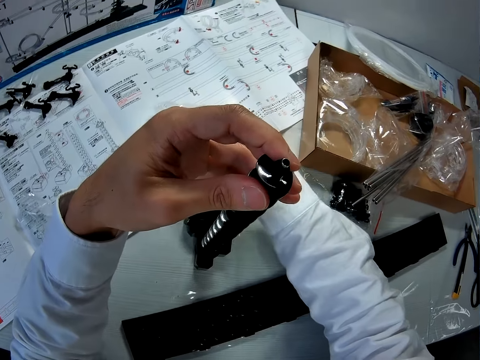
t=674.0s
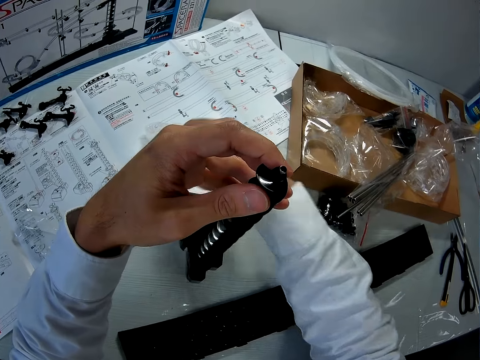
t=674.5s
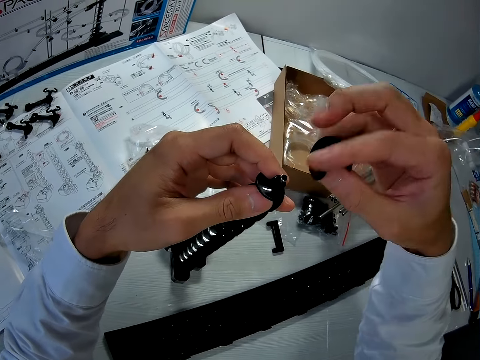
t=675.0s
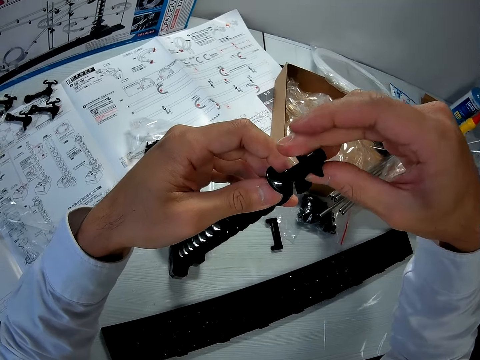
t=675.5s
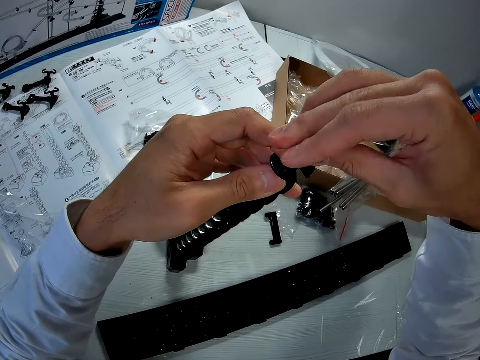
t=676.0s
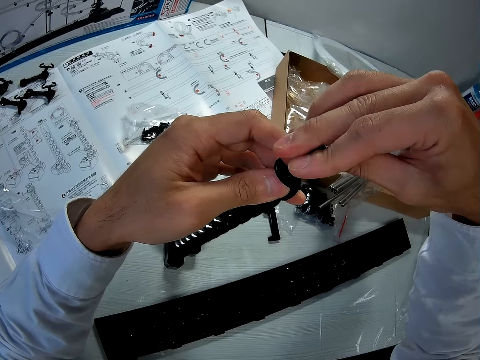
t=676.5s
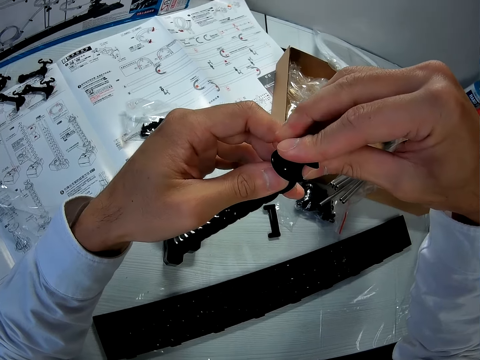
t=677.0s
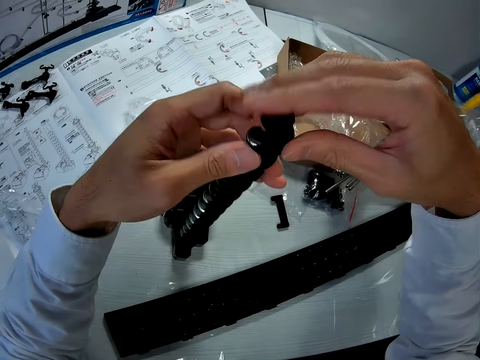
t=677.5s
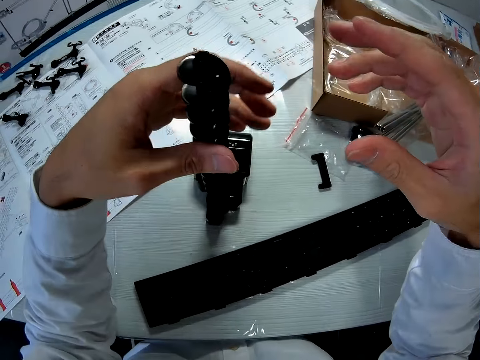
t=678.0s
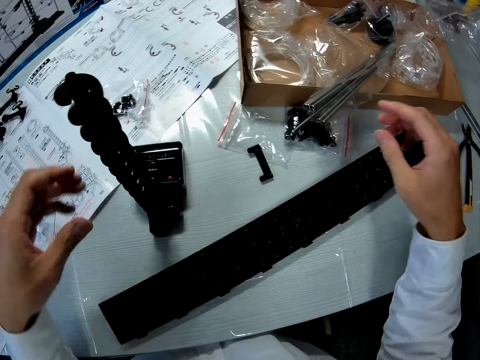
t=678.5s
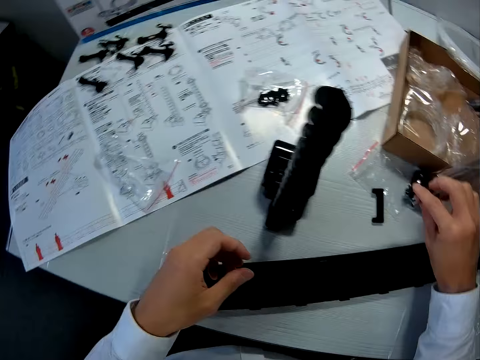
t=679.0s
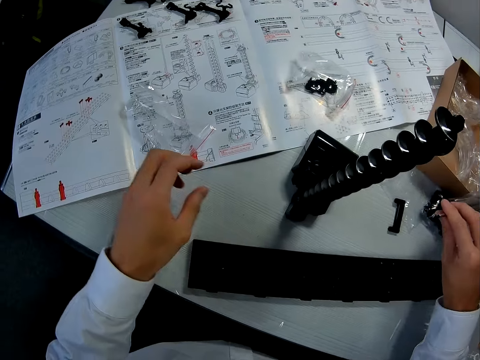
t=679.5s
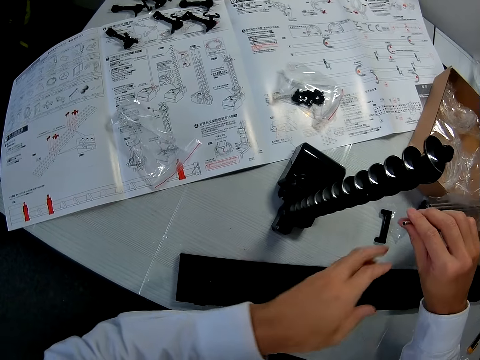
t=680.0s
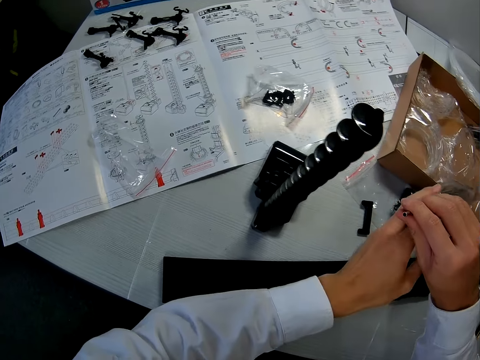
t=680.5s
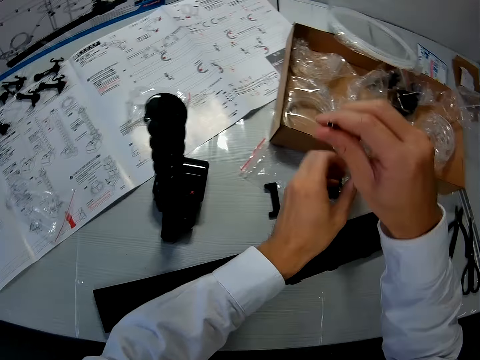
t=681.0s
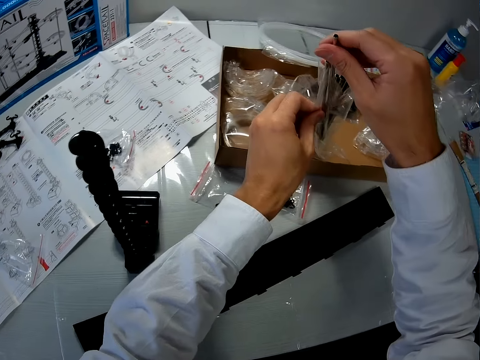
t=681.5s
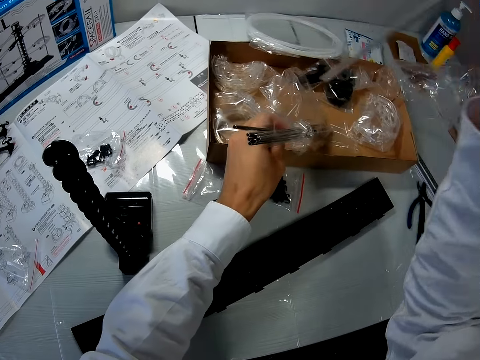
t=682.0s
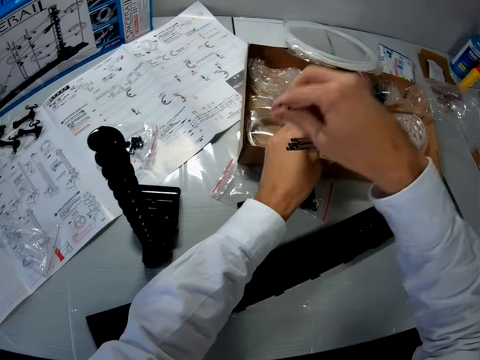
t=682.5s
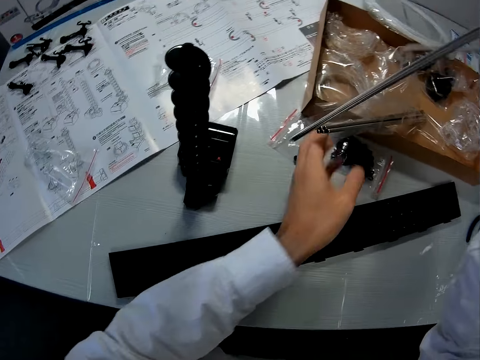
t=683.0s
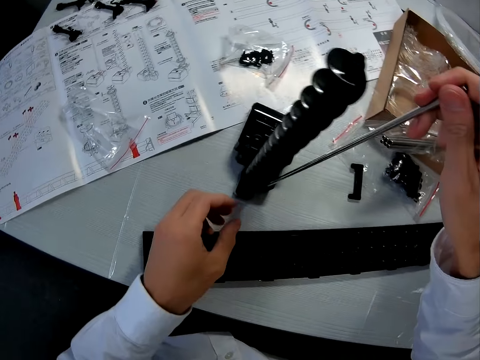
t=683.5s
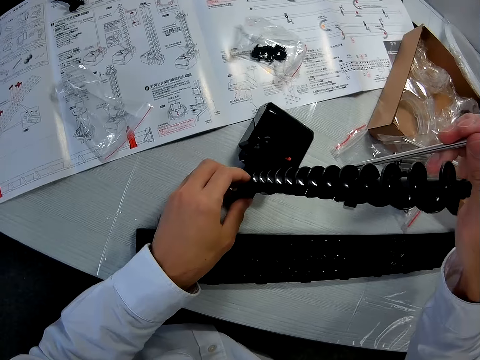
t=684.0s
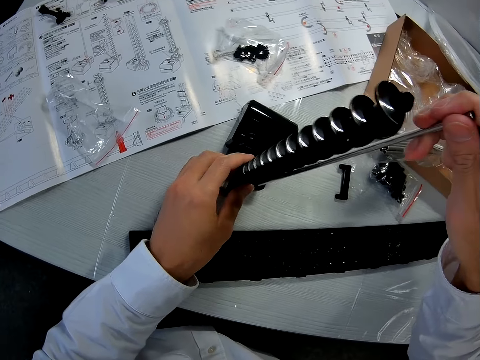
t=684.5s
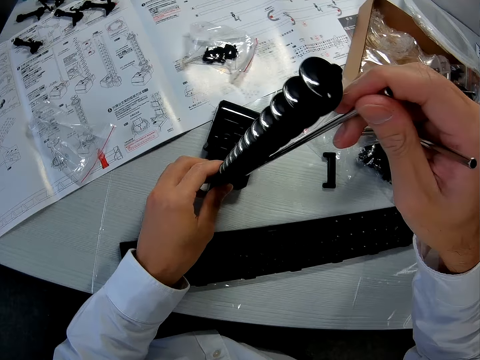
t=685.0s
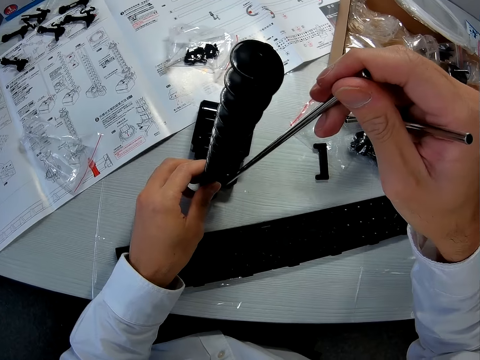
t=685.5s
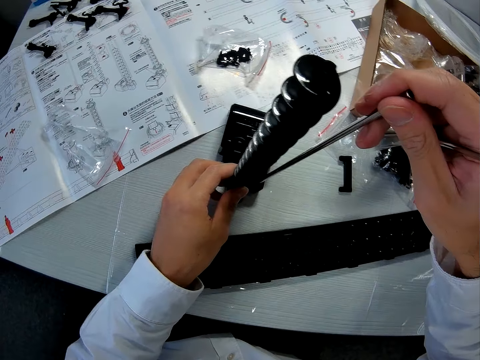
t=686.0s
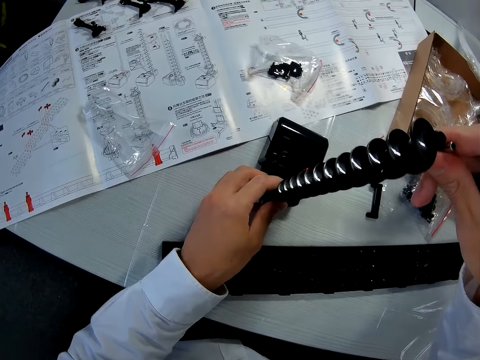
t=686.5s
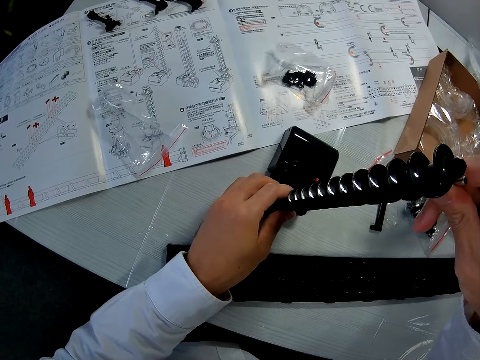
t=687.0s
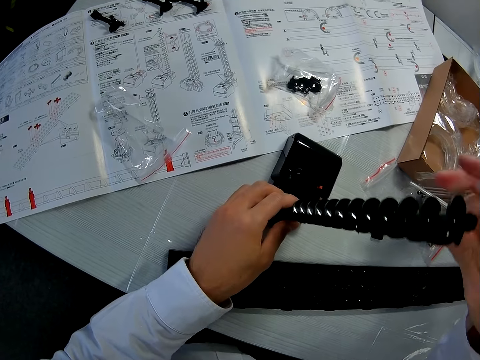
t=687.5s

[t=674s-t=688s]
The camera wearer picks the elevator from the paper with his right hand. He puts the elevator helix in the shaft. He picks a shaft from a nylon in the carton. He brings out another piece from the nylon in the carton. He holds a shaft. He places the shaft on the base. He holds the mechanical model with his left hand.

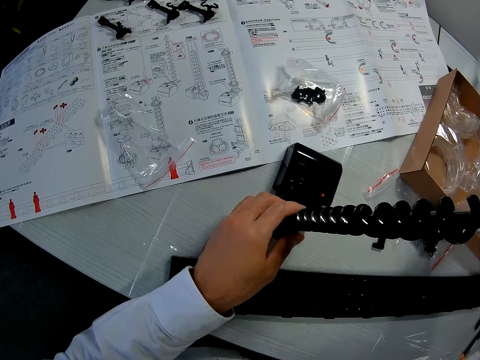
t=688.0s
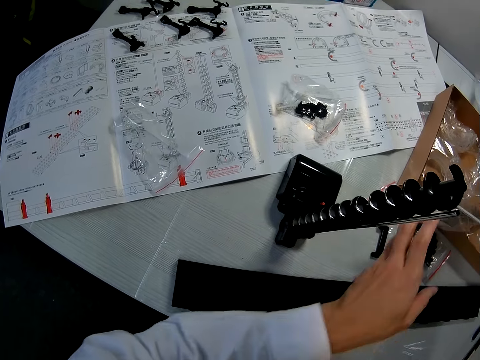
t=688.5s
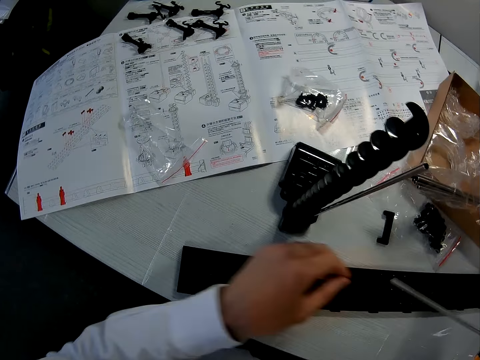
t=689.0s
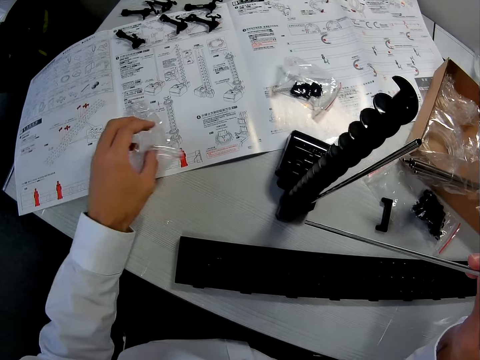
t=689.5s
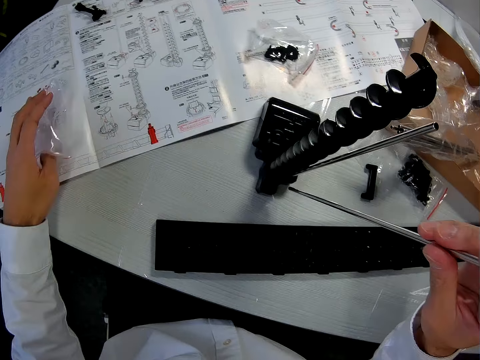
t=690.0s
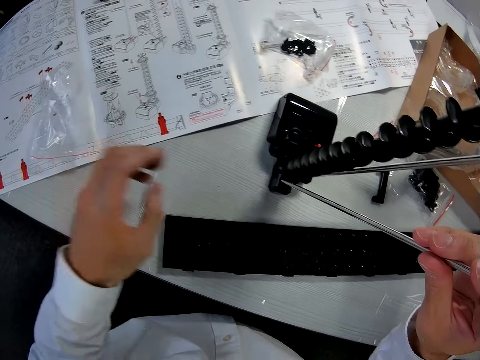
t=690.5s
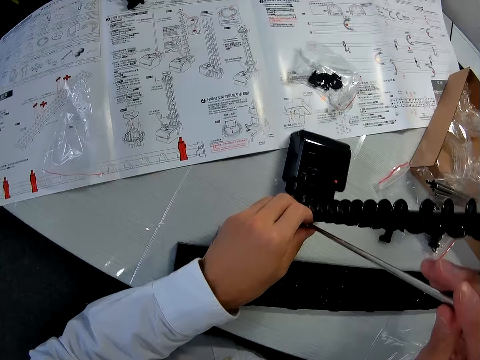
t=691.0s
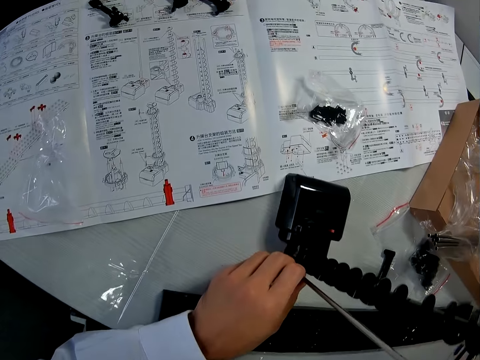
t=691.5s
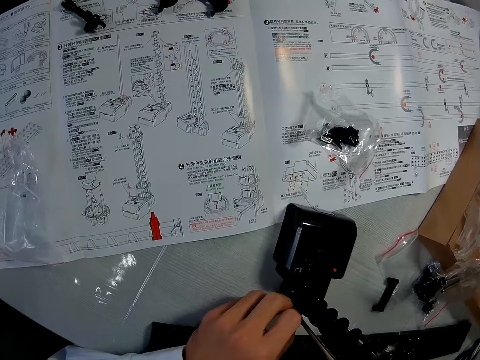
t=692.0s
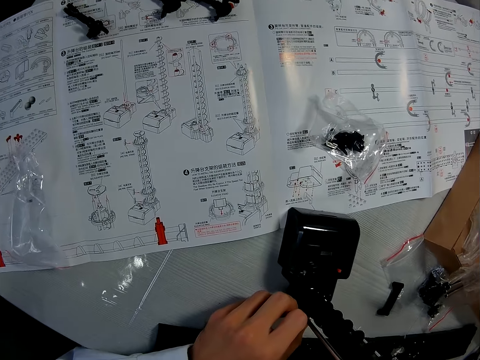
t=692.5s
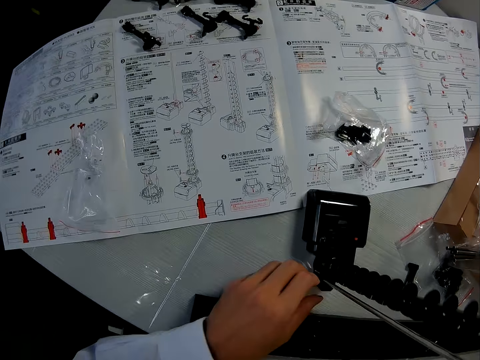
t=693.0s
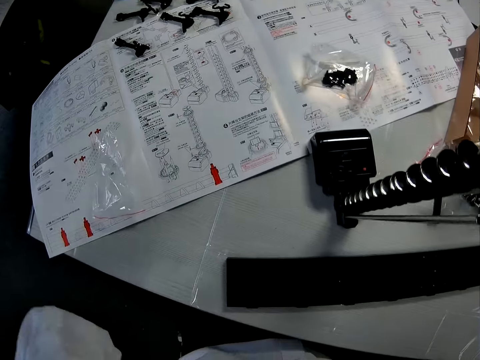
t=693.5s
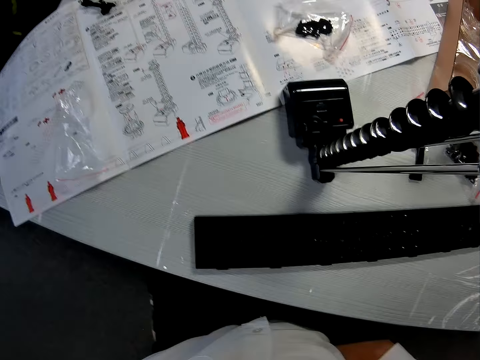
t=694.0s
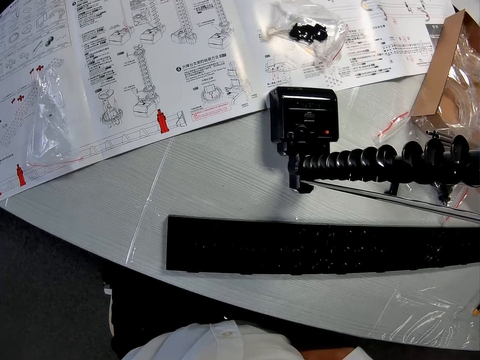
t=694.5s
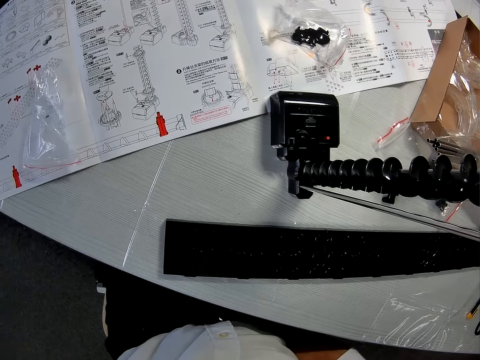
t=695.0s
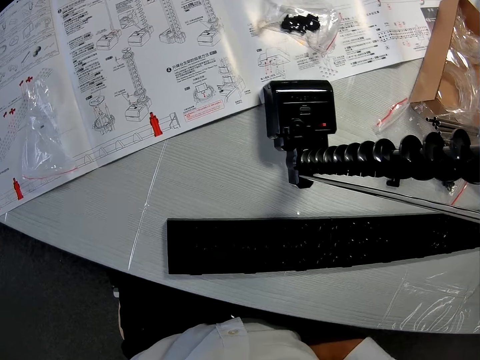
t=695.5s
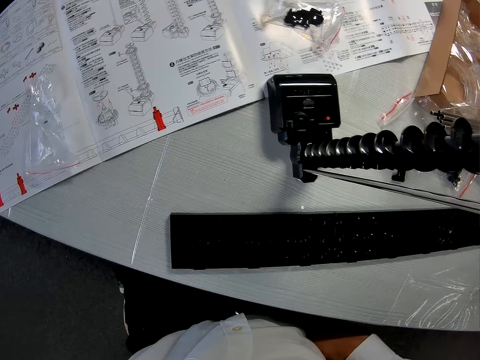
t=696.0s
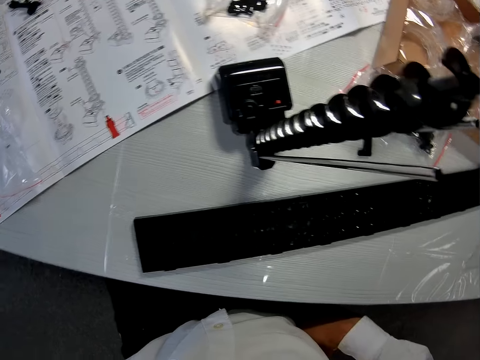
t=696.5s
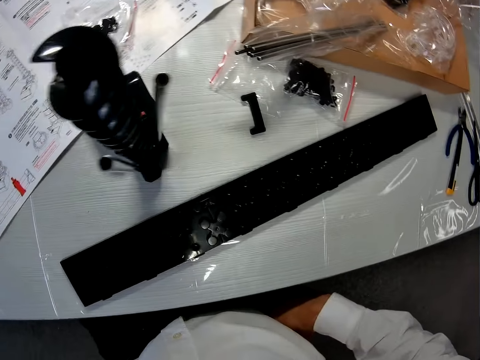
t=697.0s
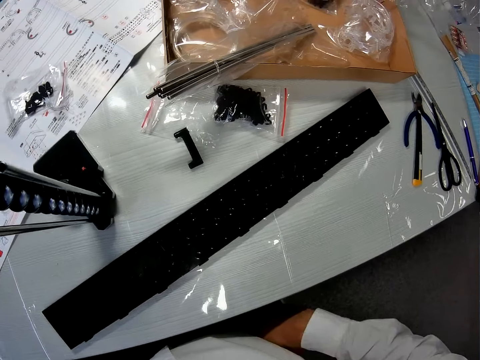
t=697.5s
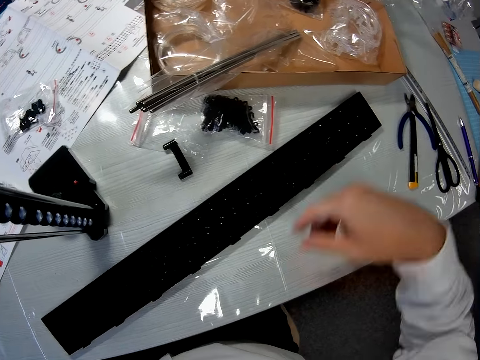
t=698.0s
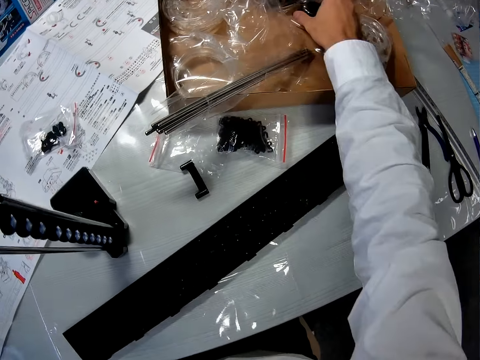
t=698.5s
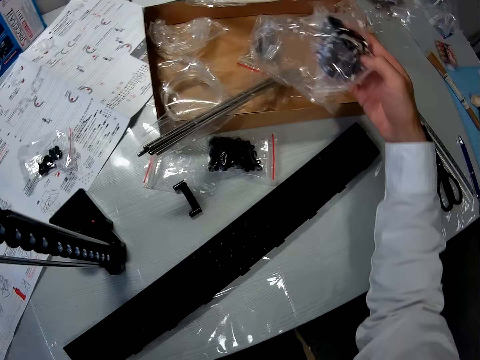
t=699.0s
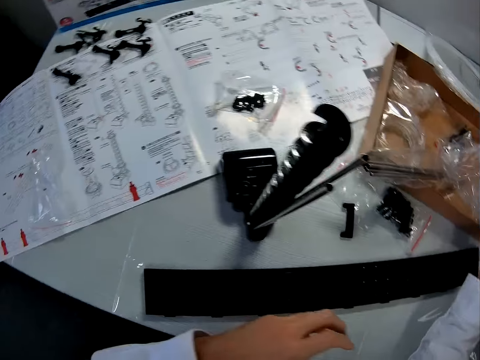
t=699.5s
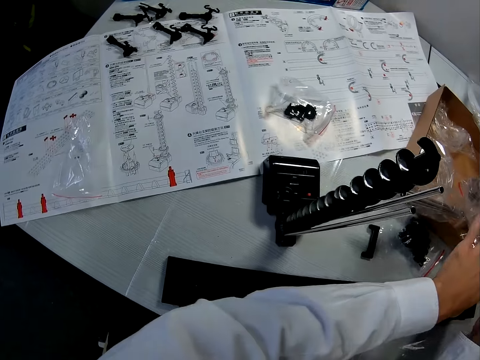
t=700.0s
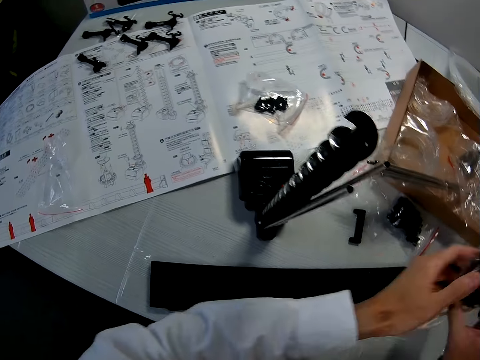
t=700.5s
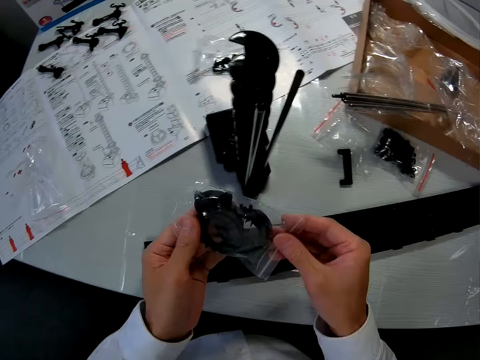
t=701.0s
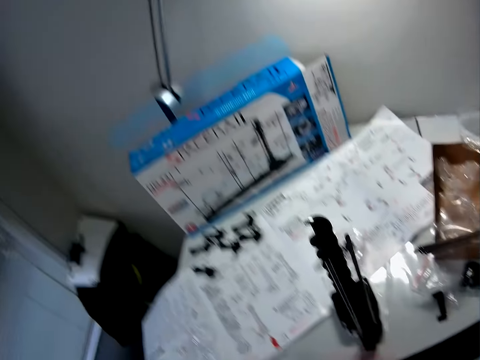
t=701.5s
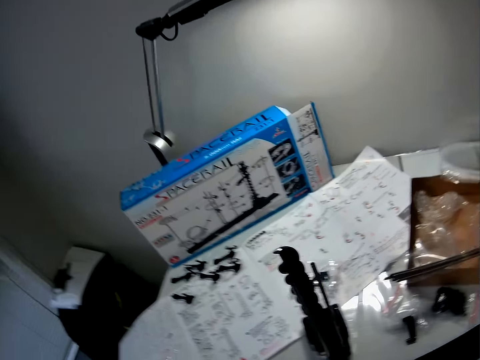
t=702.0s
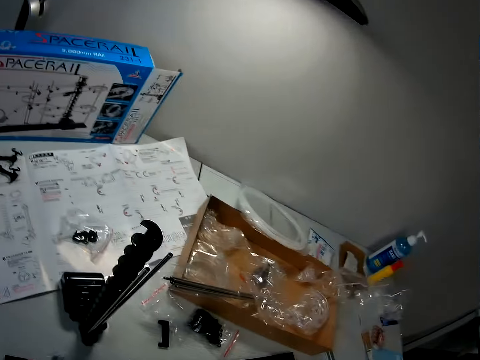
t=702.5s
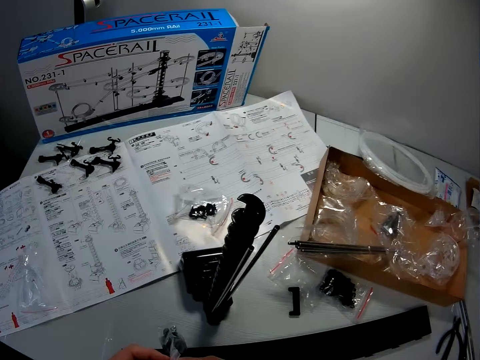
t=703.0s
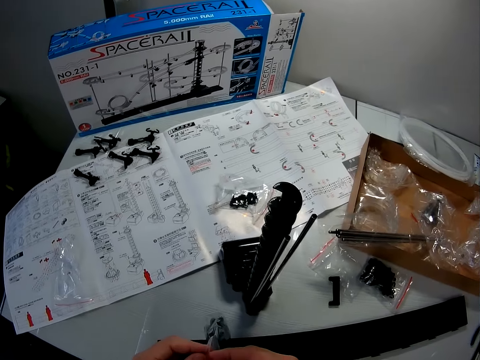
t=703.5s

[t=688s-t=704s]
The camera wearer picks another shaft from the carton. He moves the nylon in the carton and moves the nylon on the table. He holds the shaft and paper. He places the shaft in the base. He holds the mechanical model with his left hand. He looks at the parts of the space rail. He puts the shaft in the base. He lifts his hands. He looks at the parts of the space rail. He looks around the table. He picks up a nylon from the carton. He picks an elevator ring. He opens a paper with the elevator ring.
